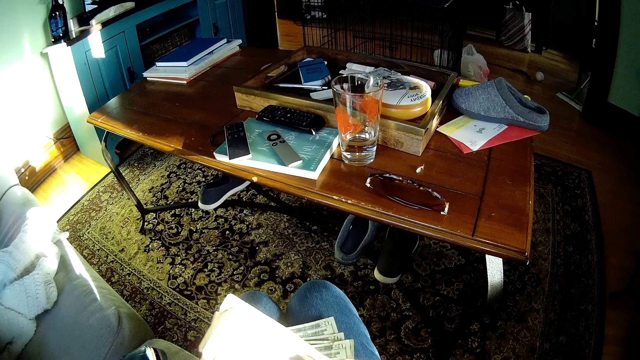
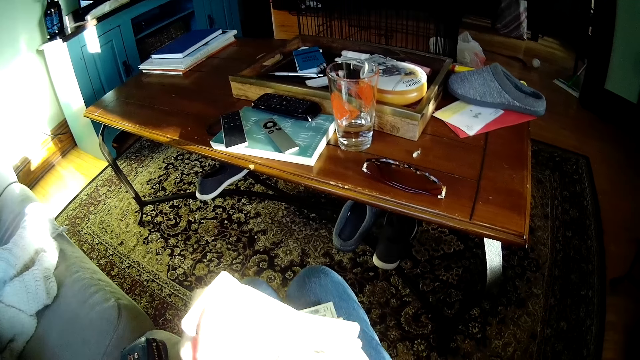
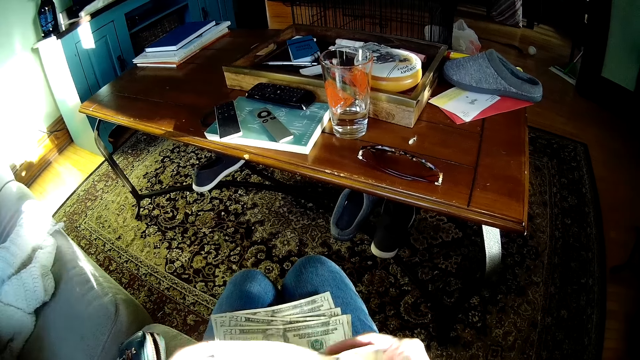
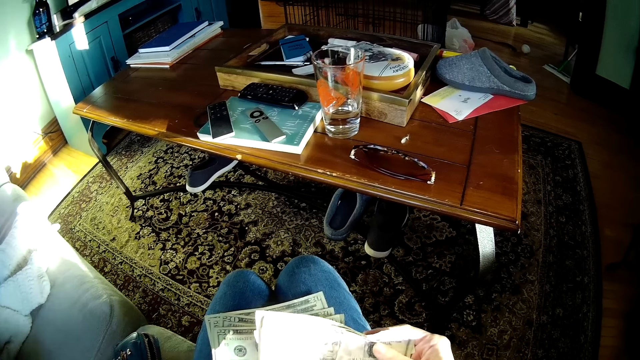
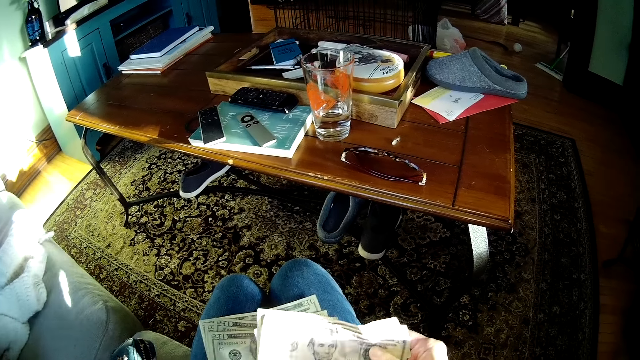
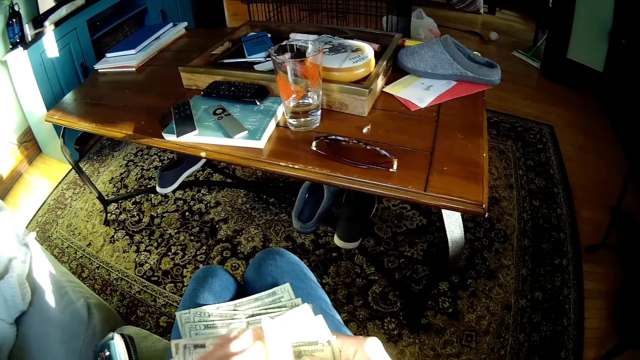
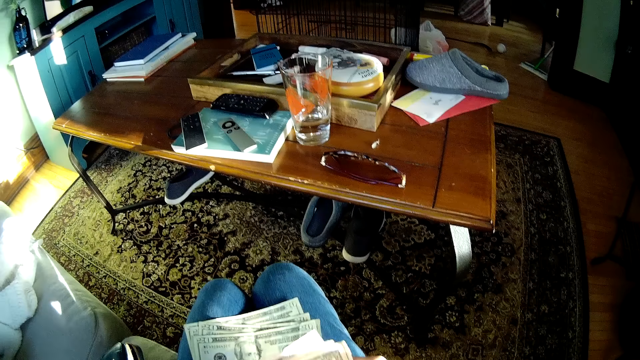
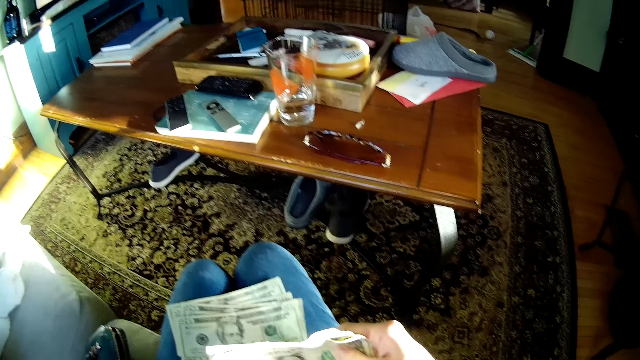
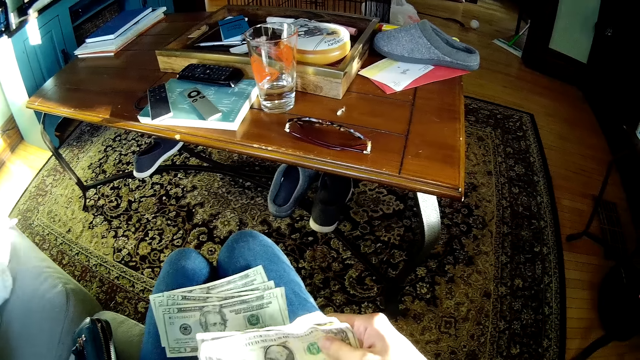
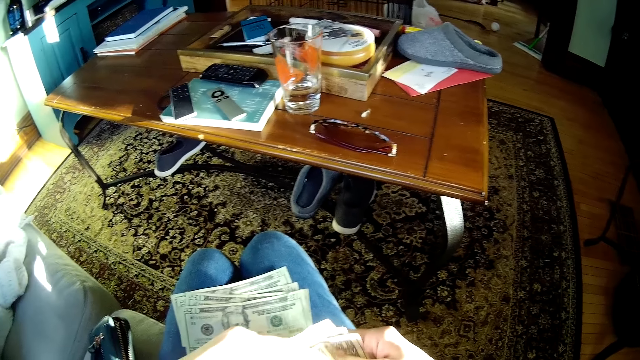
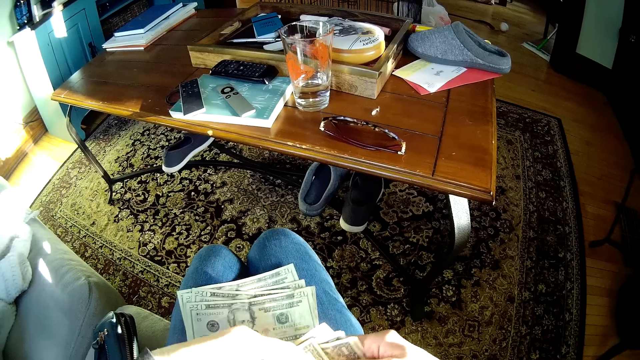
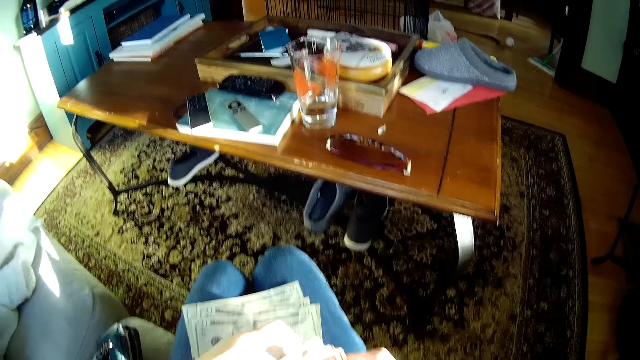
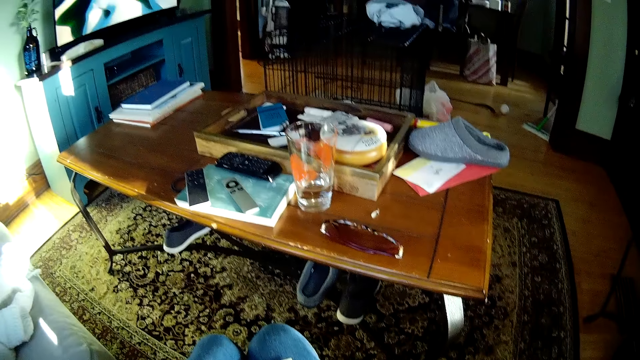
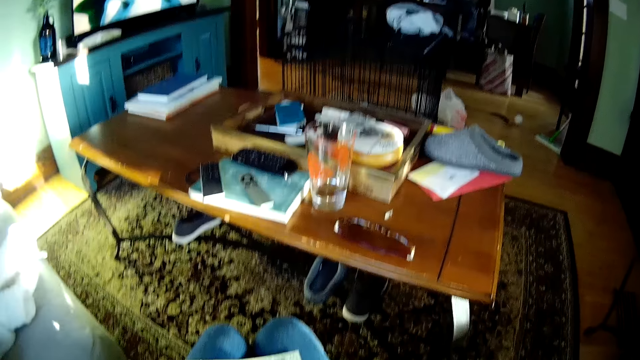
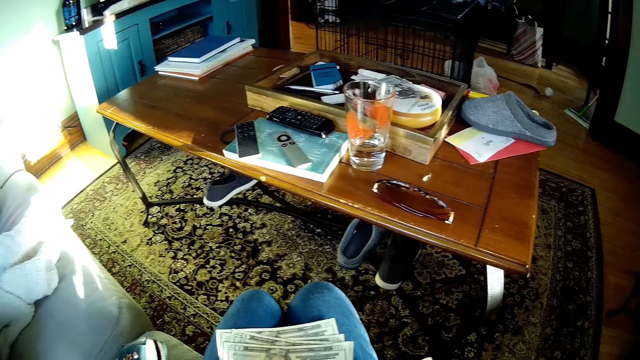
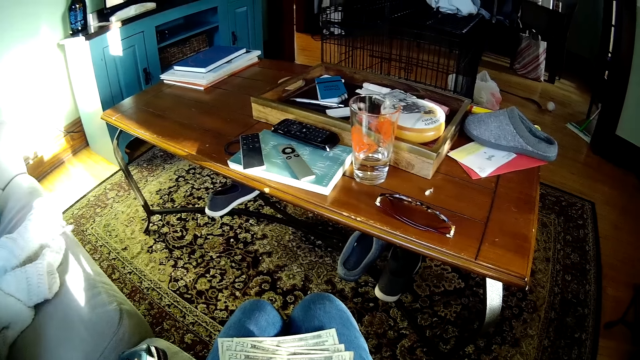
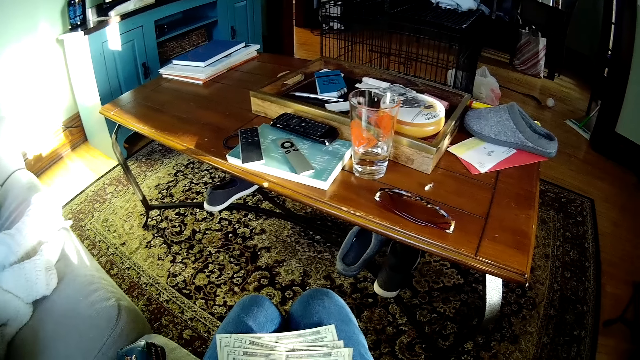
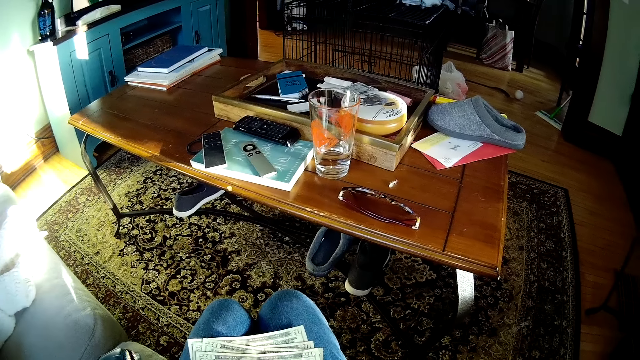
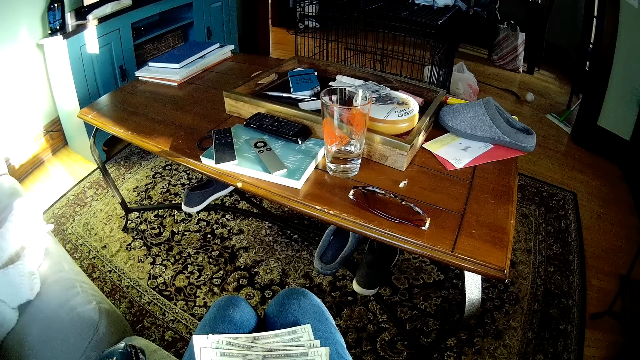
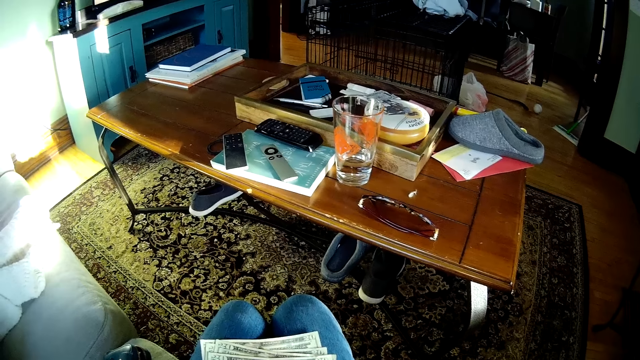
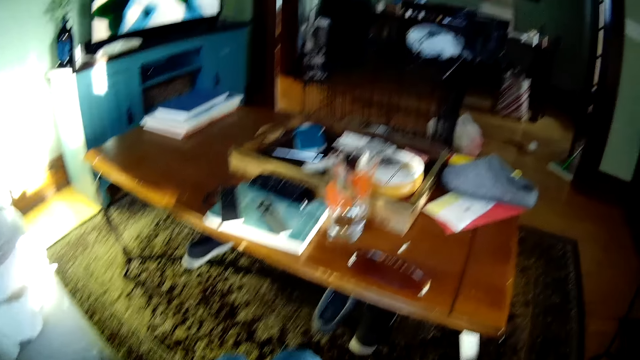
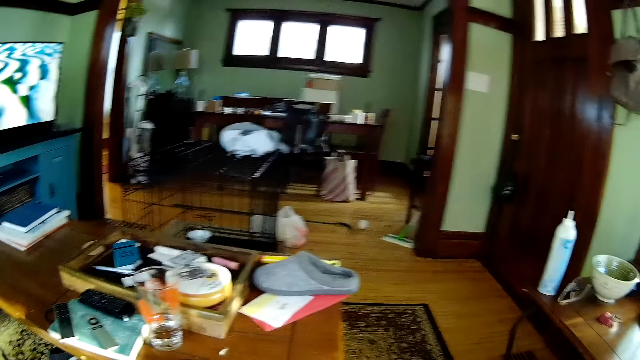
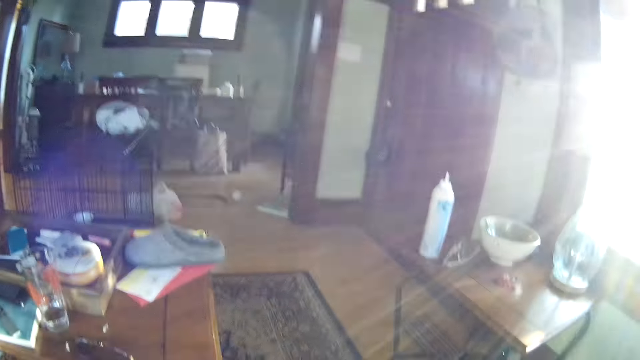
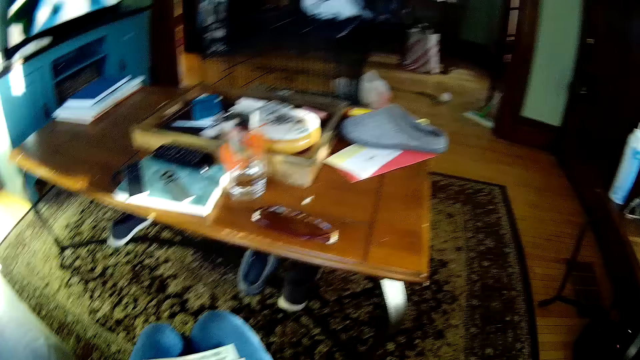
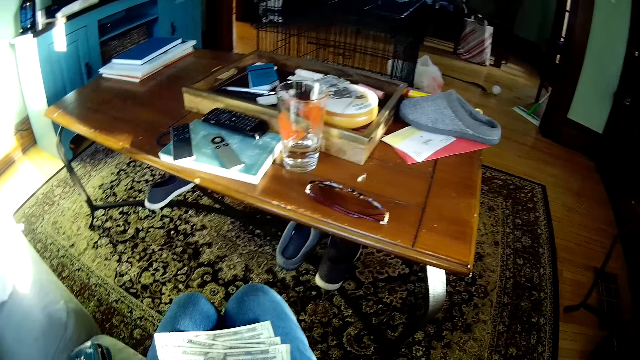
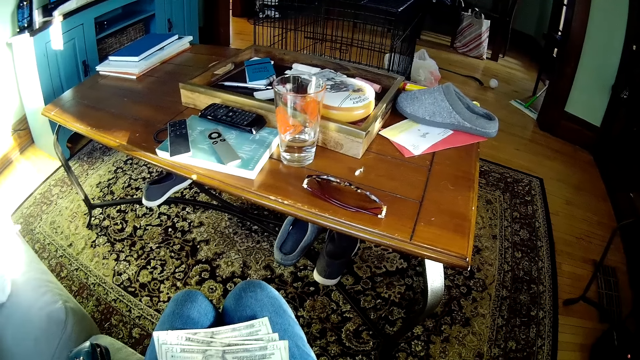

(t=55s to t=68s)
The camera wearer stares at the cash. They look around the house. They pick the cash from the purse. They look around the house.

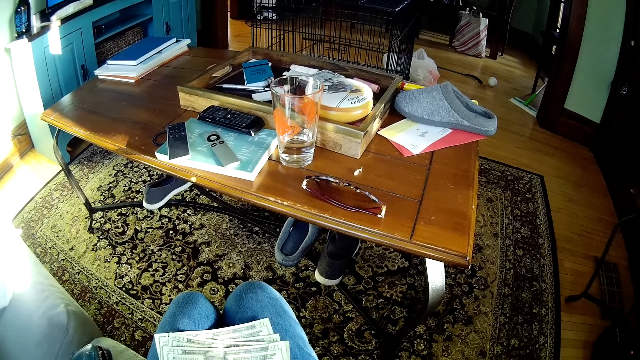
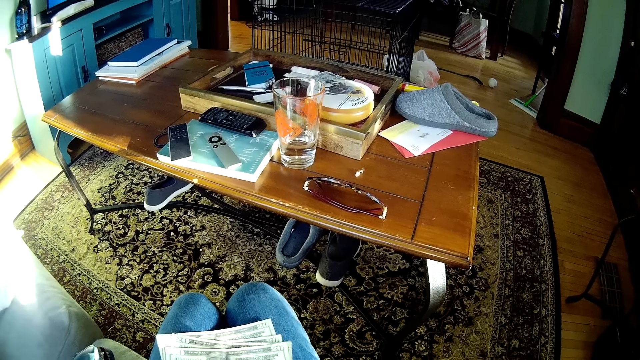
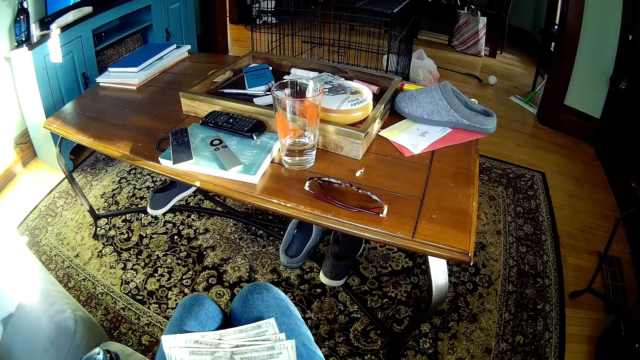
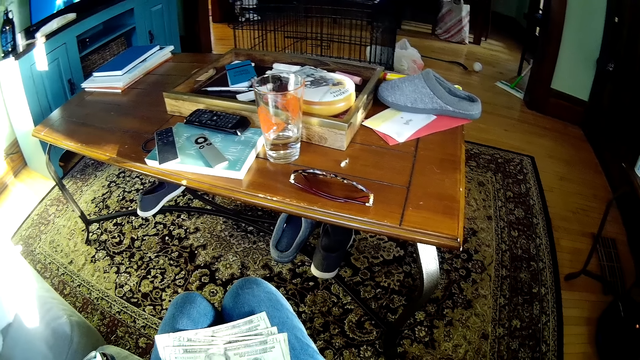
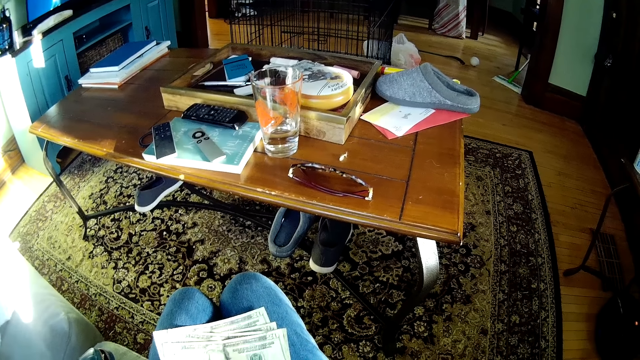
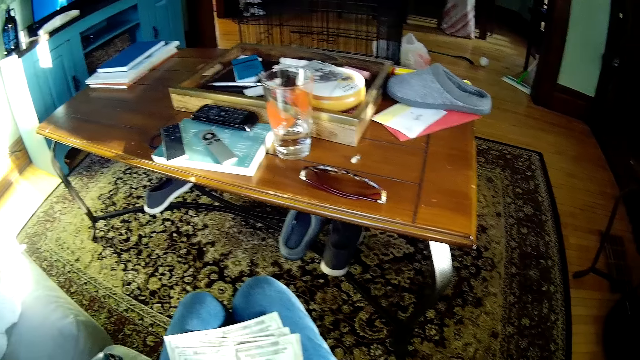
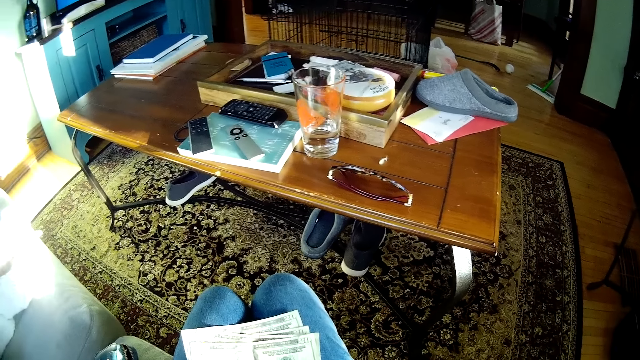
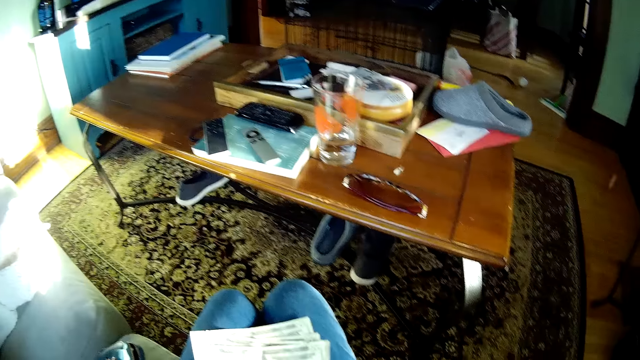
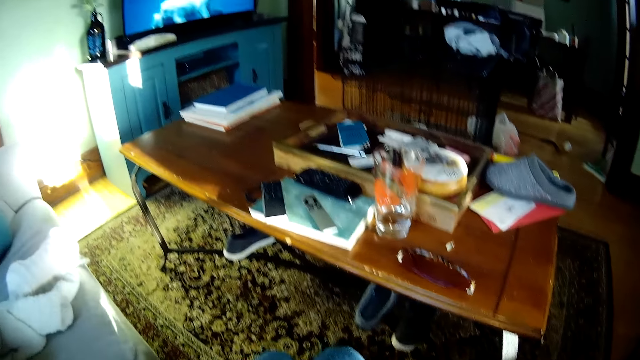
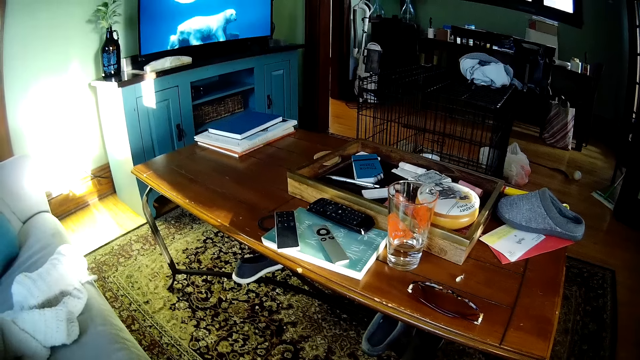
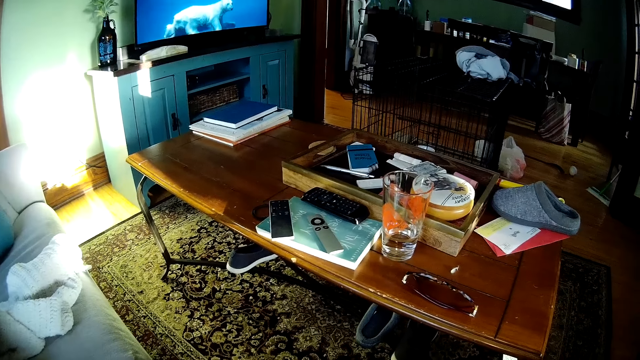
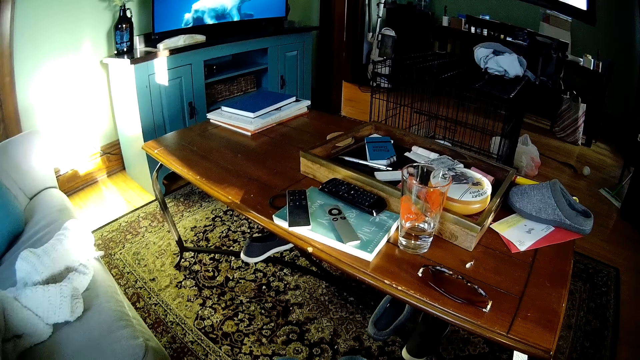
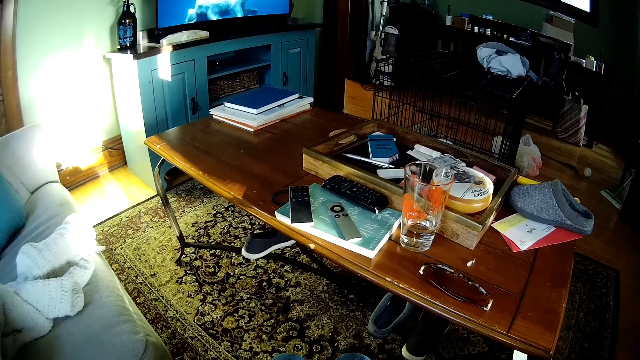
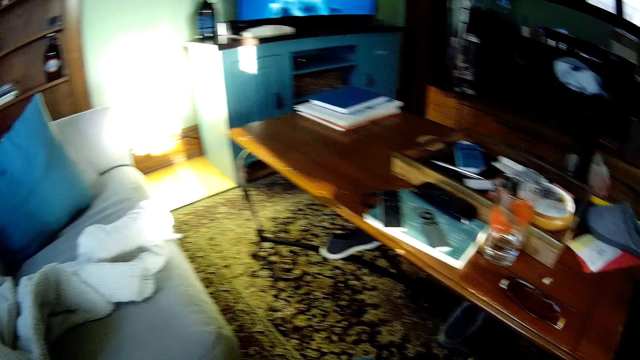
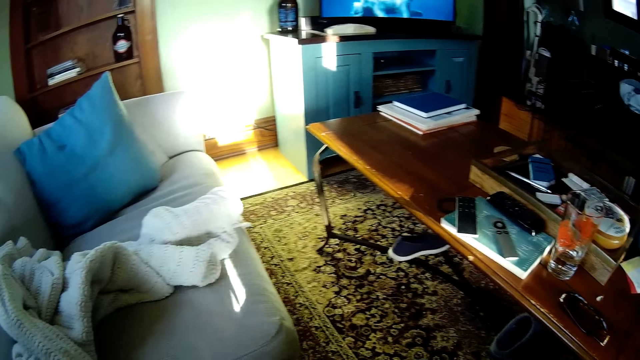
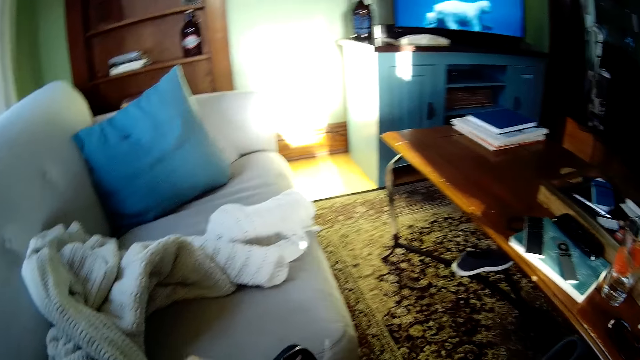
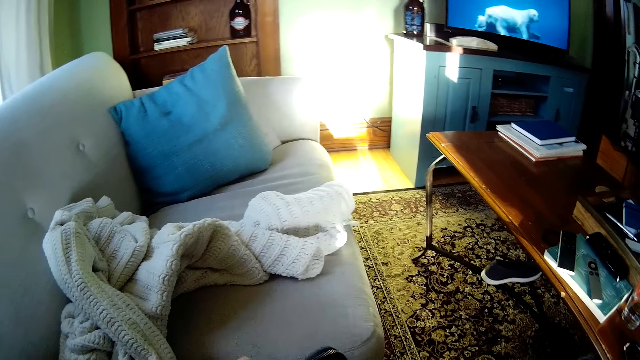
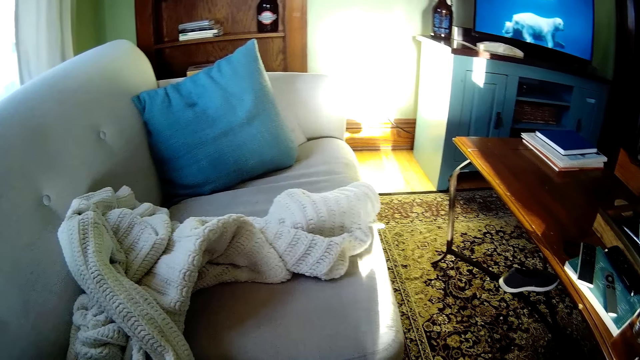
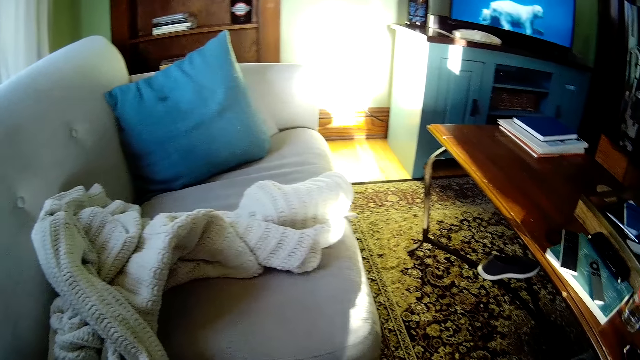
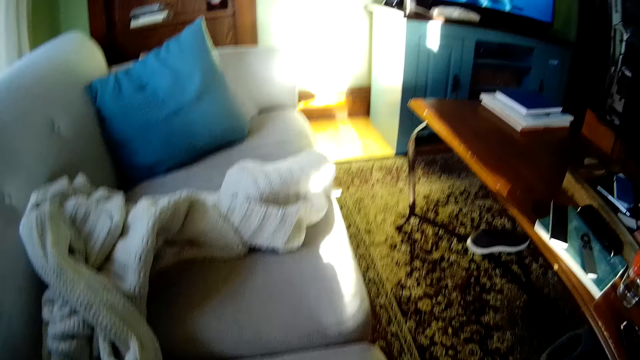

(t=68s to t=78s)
The camera wearer arranges cash in the purse. They look at the television. They hold the purse. They look at the television.
